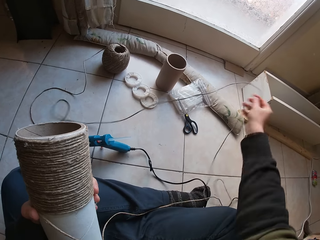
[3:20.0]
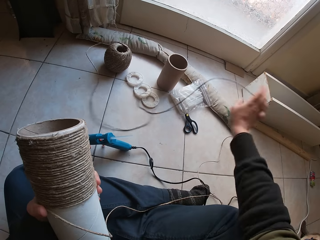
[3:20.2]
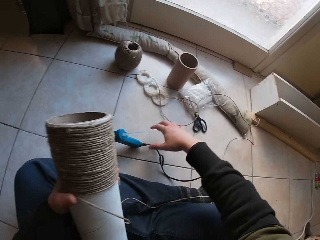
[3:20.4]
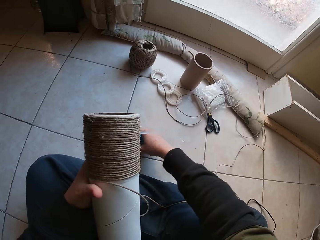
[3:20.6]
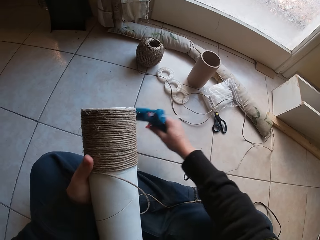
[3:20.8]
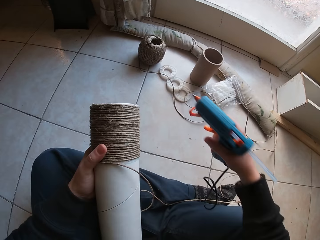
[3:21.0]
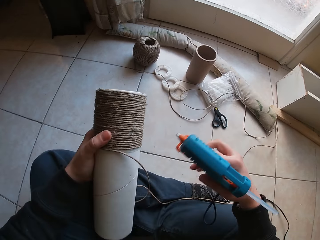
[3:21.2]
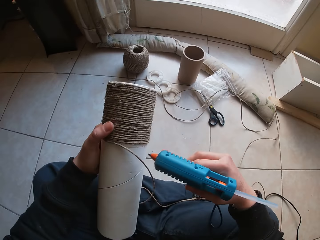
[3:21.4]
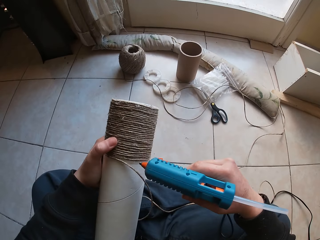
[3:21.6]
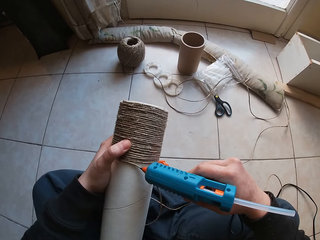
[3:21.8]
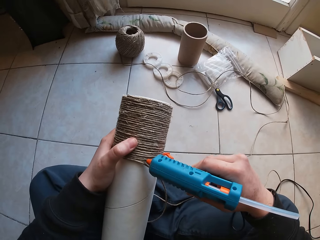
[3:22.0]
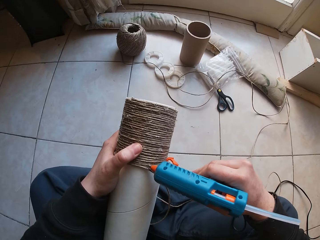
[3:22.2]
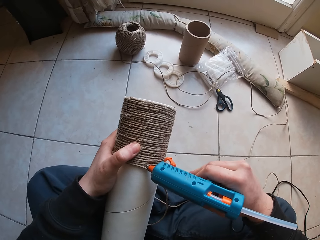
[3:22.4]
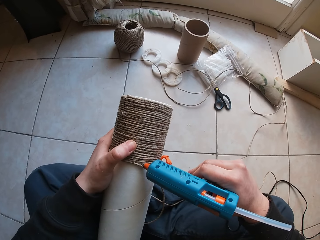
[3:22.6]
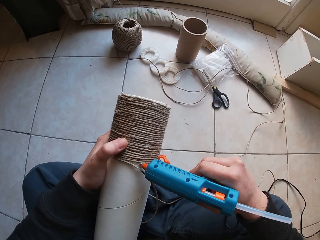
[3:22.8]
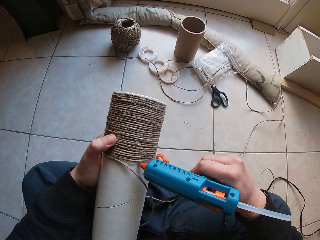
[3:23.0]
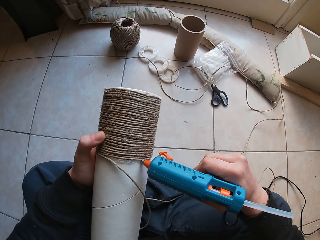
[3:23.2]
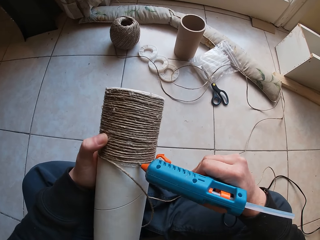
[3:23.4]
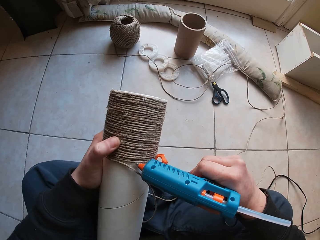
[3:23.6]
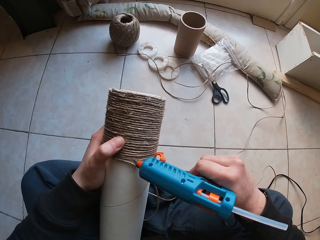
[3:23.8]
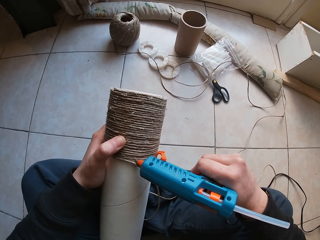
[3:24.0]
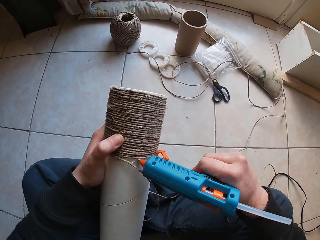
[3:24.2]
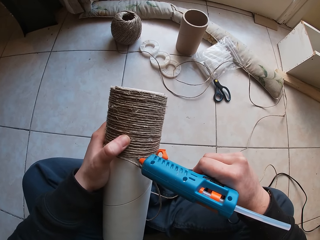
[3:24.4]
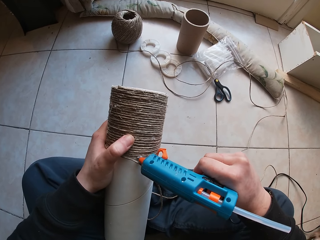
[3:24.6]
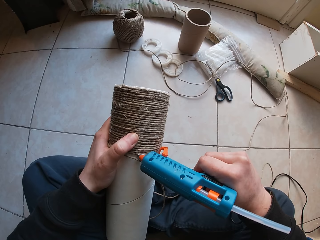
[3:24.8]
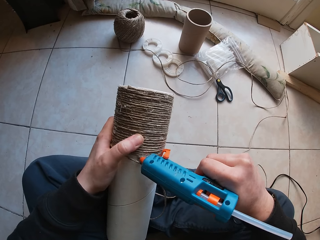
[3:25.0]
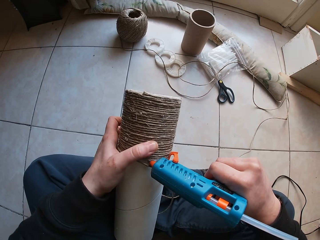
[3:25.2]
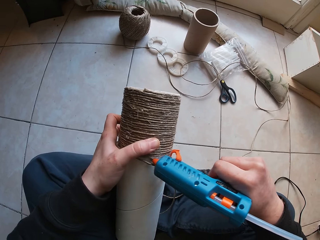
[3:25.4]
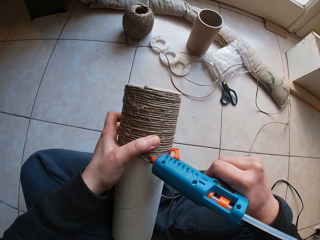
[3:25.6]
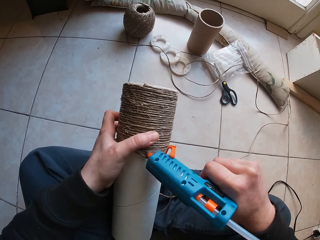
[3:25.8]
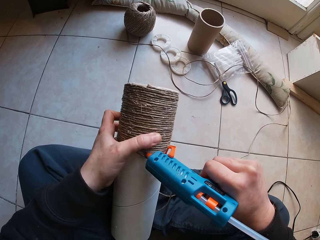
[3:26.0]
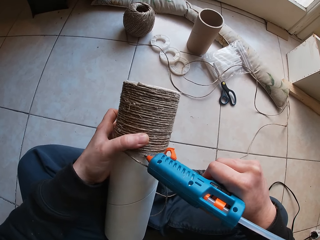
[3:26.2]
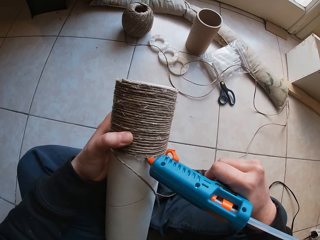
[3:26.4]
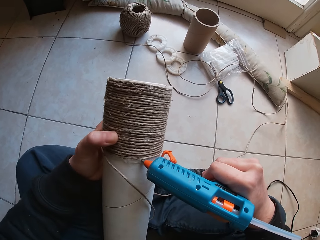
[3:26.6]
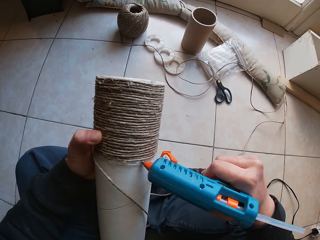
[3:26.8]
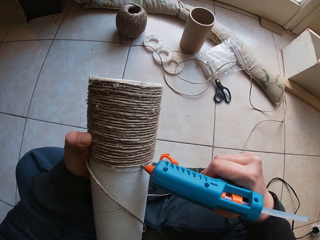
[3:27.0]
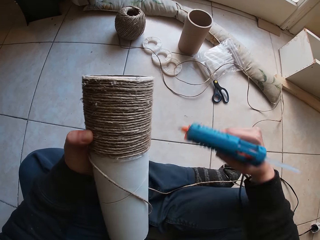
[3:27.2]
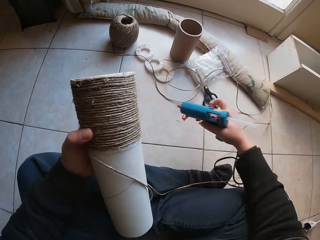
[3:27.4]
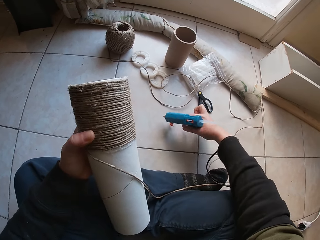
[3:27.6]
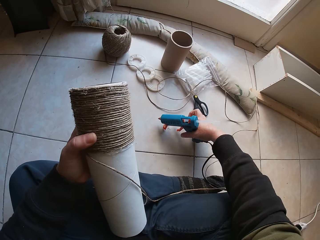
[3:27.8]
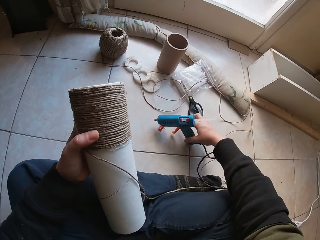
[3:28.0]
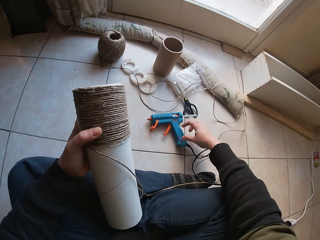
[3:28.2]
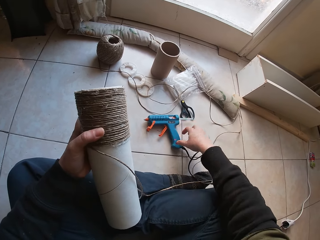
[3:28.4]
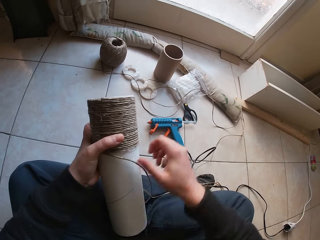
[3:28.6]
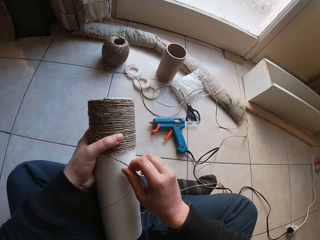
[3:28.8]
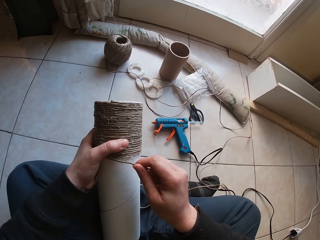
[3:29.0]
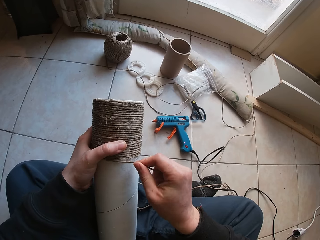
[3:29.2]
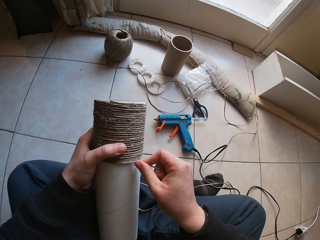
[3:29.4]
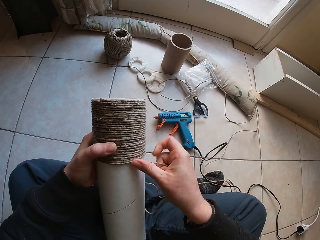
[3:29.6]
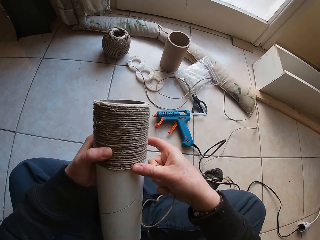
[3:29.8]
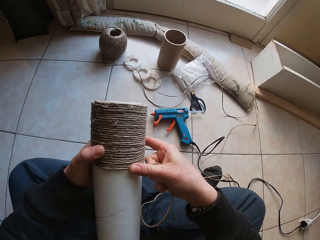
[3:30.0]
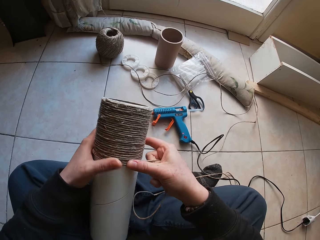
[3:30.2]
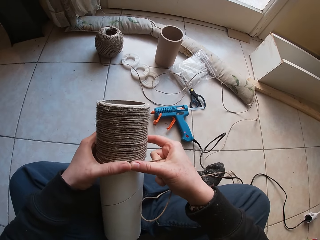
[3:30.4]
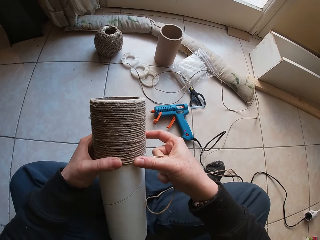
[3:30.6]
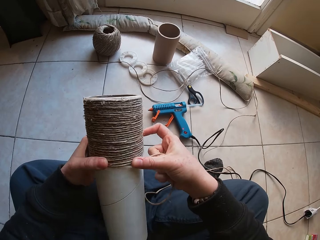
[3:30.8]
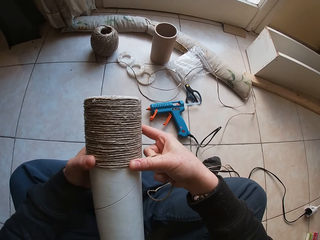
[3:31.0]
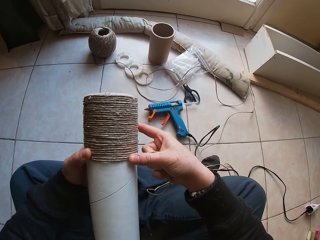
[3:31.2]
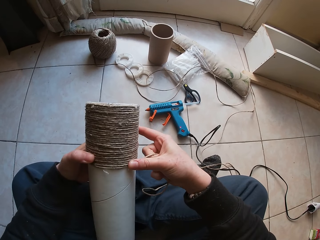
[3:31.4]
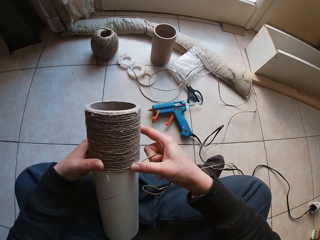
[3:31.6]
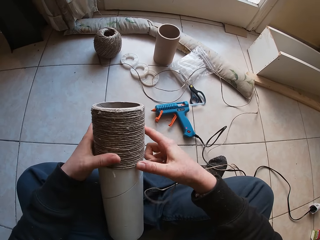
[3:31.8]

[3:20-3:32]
The camera wearer takes the glue gun on the floor with his right hand. He applies glue on the cardboard tube through the glue gun in his right hand. He drops the glue gun in his right hand on the floor. He winds a twine strand on the glue on the cardboard tube with his right hand.

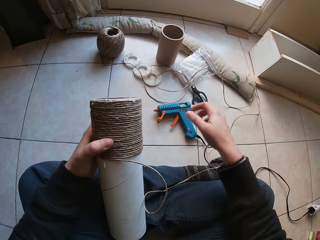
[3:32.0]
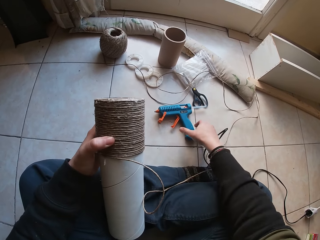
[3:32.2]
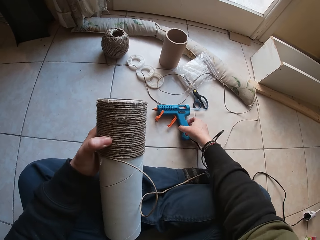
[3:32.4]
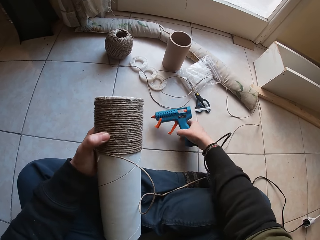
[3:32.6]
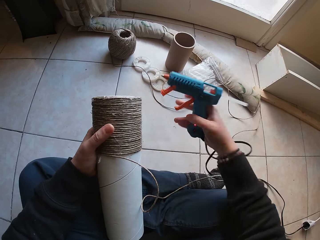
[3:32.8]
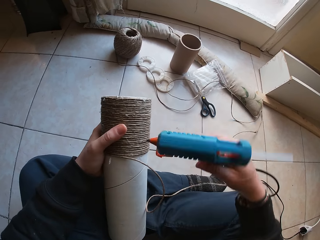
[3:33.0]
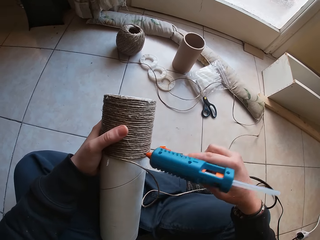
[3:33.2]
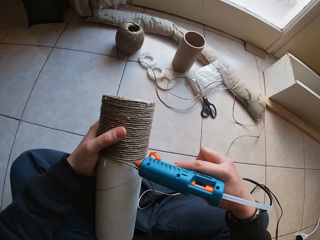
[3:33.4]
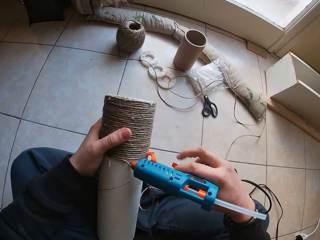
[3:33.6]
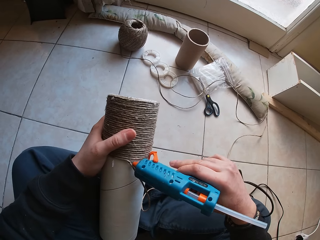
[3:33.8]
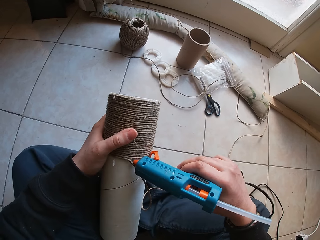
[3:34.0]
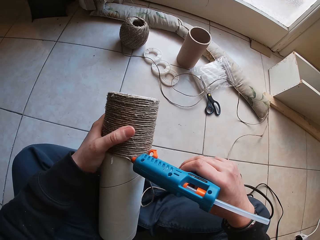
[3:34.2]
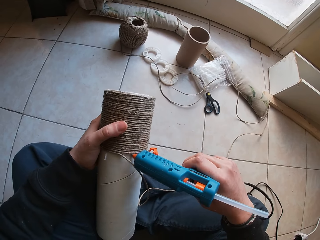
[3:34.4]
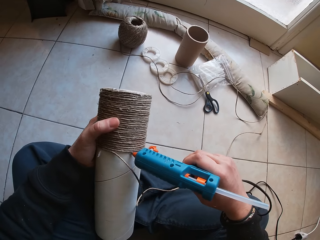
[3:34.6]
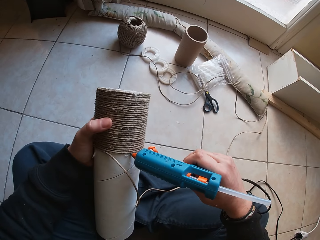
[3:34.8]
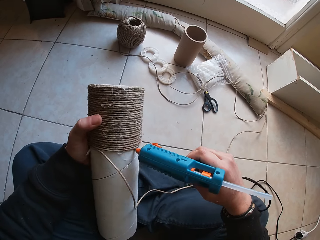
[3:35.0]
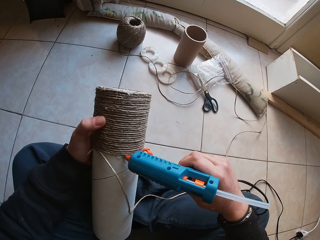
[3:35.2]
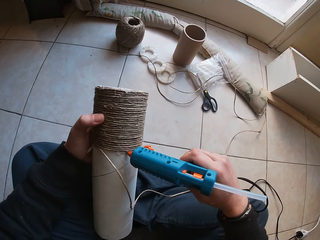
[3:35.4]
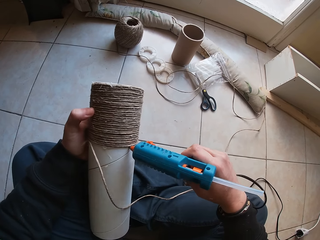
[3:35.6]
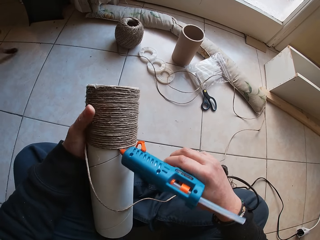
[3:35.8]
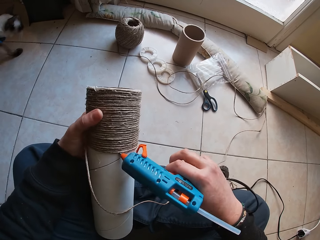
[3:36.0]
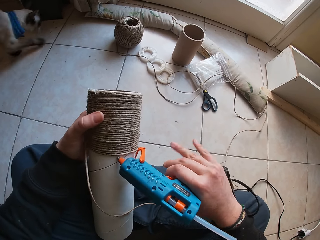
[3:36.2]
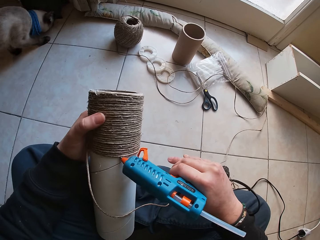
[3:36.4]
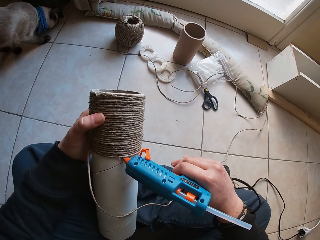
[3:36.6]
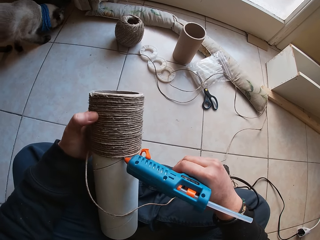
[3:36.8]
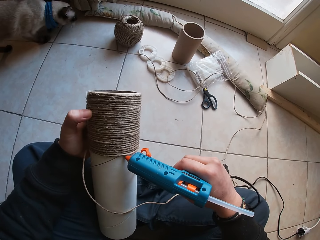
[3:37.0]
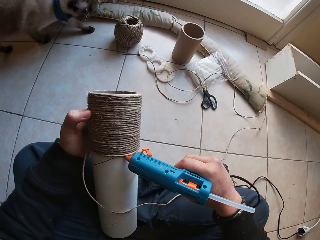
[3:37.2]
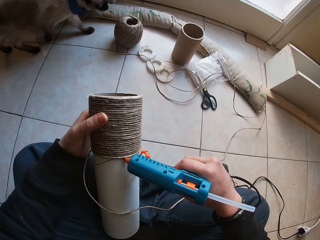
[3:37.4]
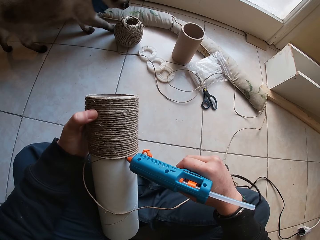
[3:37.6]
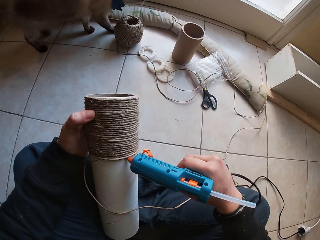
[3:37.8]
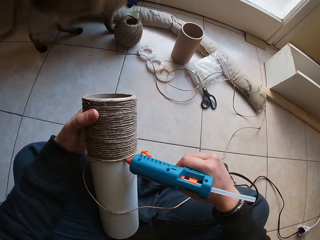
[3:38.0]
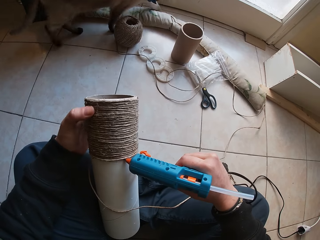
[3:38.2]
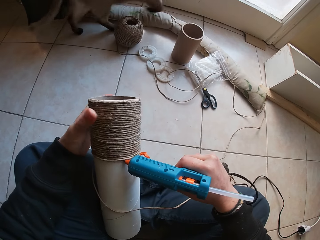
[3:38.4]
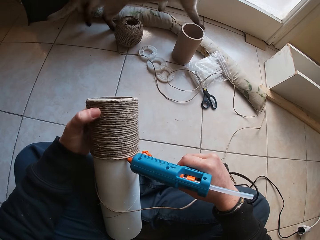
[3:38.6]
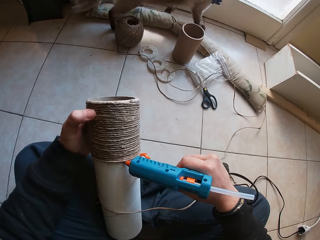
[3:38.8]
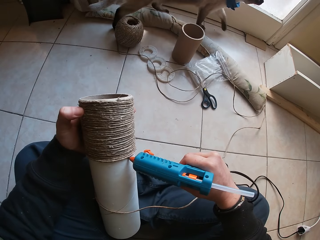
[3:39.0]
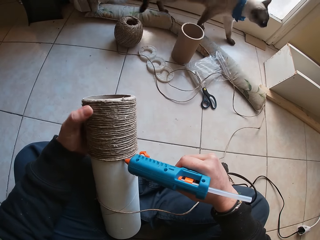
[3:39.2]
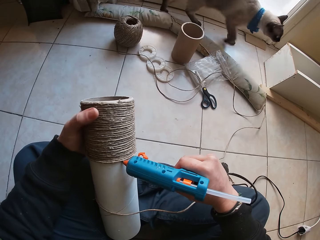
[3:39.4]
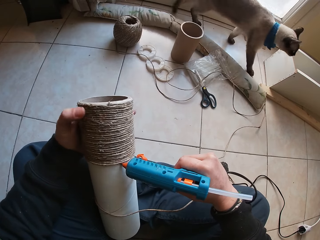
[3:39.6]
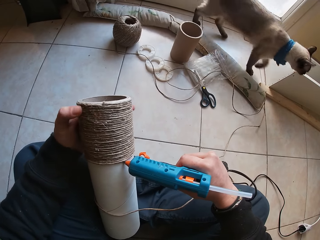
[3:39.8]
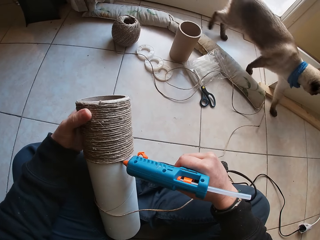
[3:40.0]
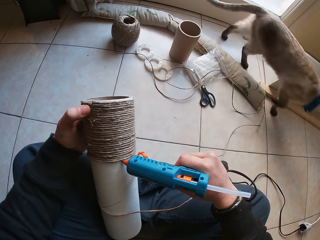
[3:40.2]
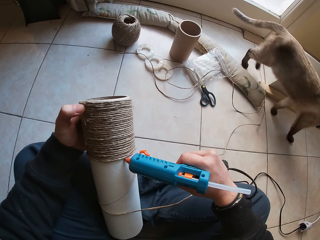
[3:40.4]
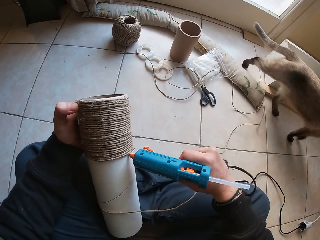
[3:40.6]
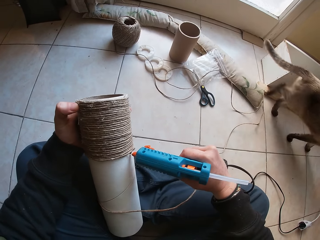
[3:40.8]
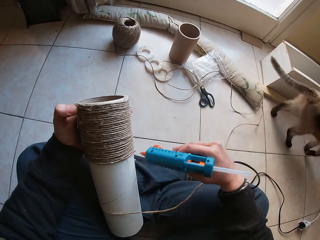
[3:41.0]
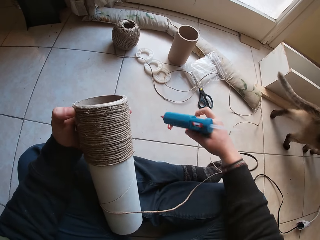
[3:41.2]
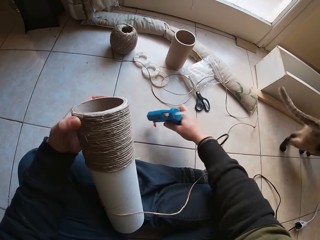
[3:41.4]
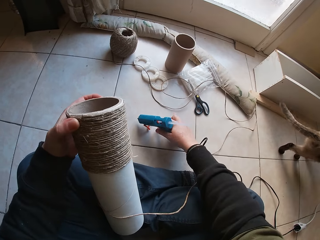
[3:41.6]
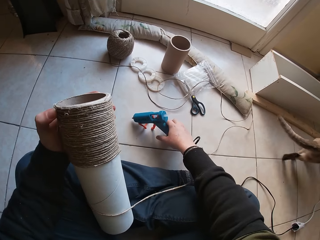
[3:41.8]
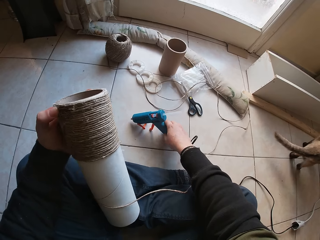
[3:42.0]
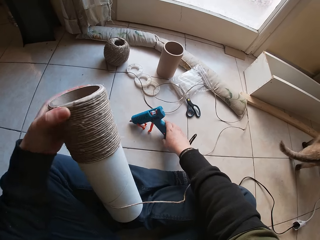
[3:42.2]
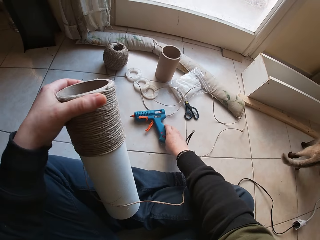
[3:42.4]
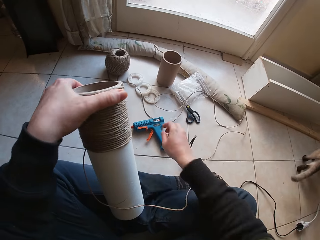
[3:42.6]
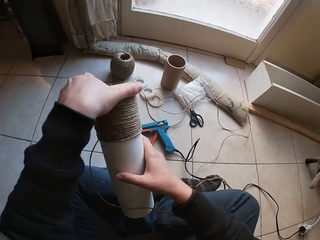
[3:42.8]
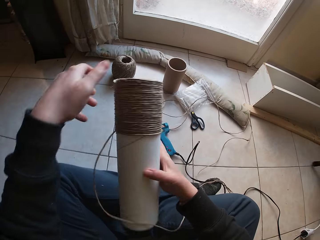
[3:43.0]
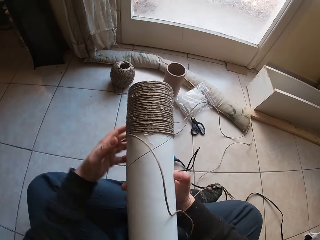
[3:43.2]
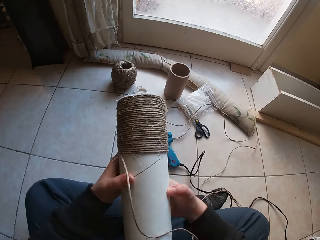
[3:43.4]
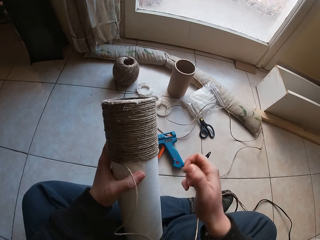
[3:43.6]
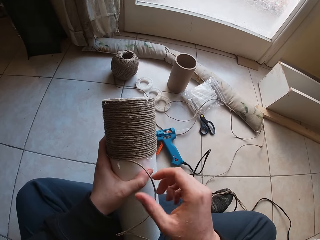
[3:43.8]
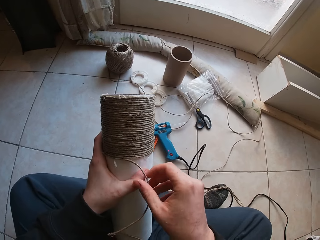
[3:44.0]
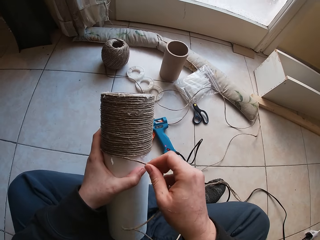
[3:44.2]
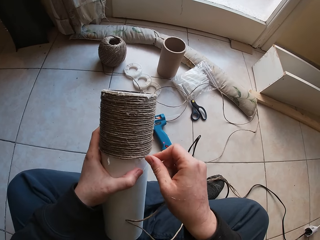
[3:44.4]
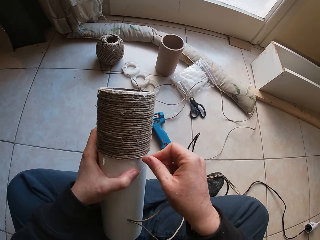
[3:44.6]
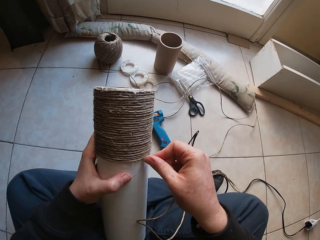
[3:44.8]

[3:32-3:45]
The camera wearer takes the glue gun on the floor with his right hand. He applies glue on the cardboard tube through the glue gun in his right hand. He drops the glue gun in his right hand on the floor. He holds the cardboard tube with his right hand. He holds the cardboard tube with both hands. He winds a twine strand on the glue on the cardboard tube with his right hand.
